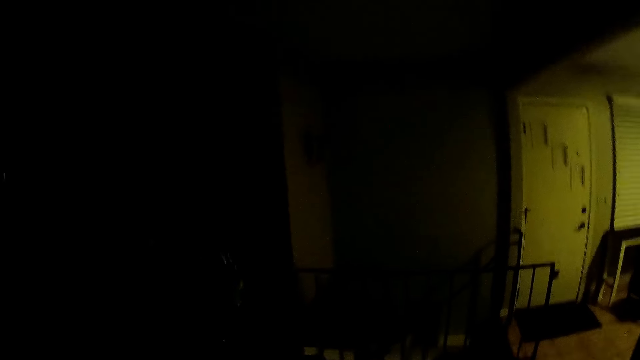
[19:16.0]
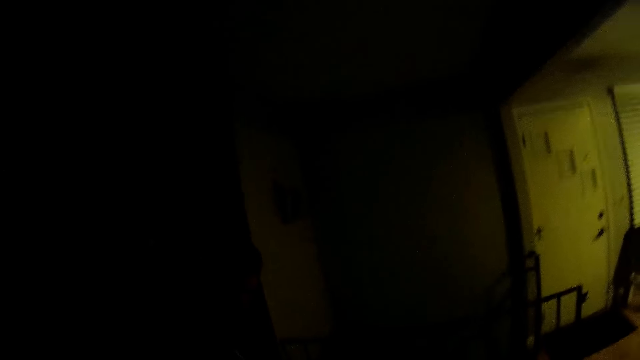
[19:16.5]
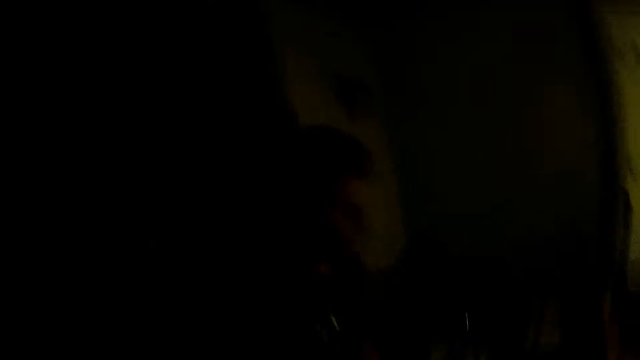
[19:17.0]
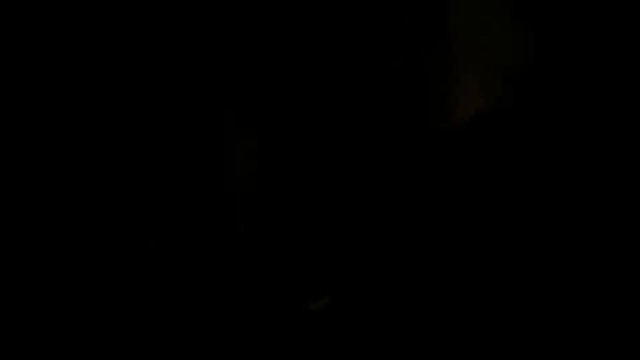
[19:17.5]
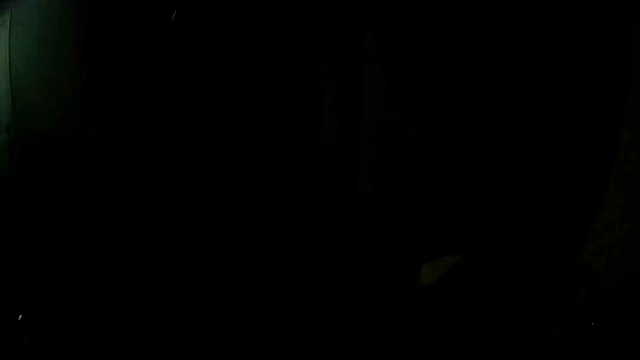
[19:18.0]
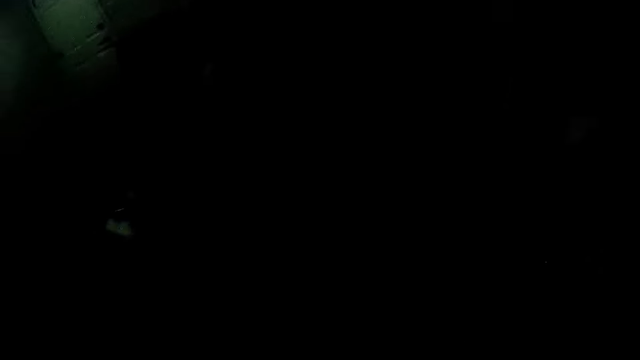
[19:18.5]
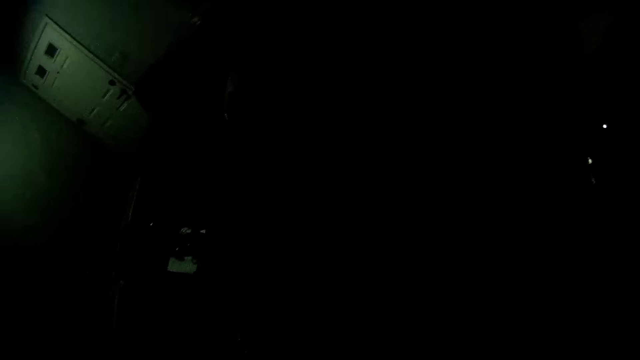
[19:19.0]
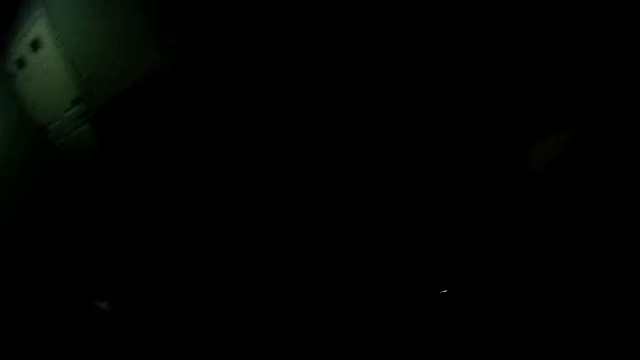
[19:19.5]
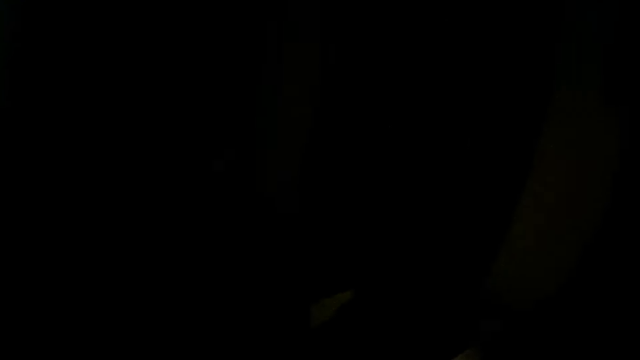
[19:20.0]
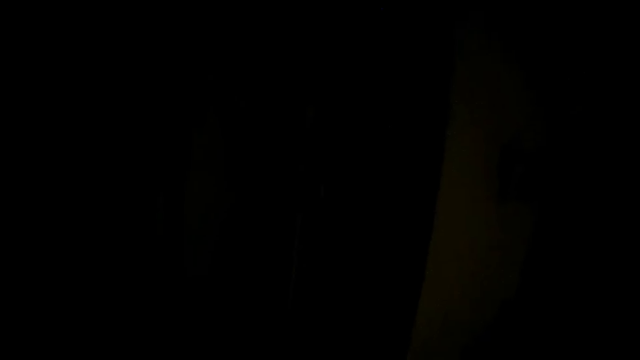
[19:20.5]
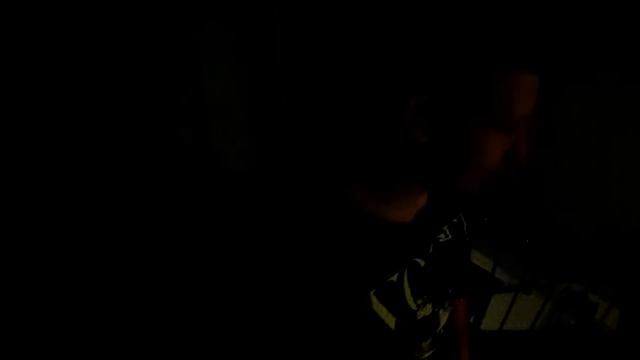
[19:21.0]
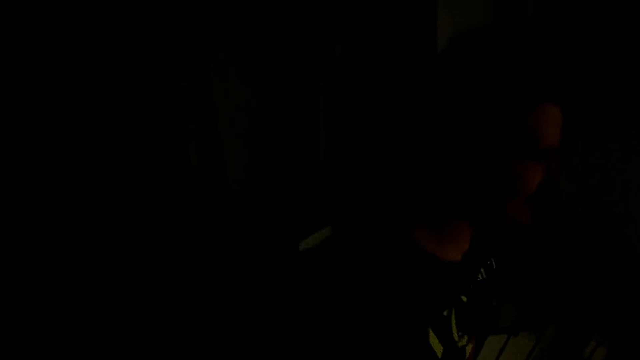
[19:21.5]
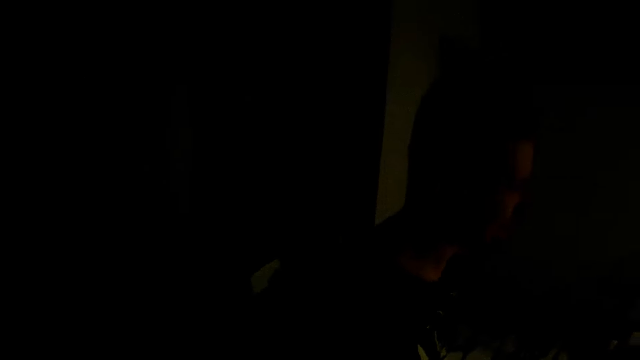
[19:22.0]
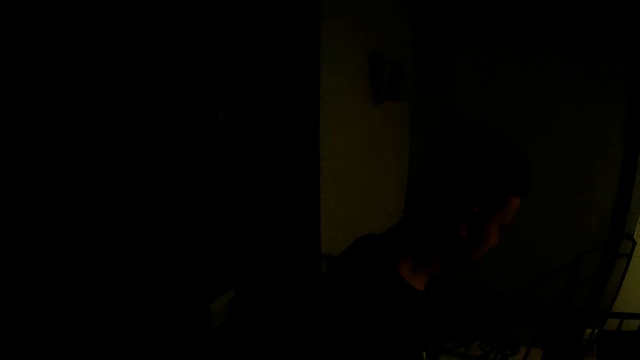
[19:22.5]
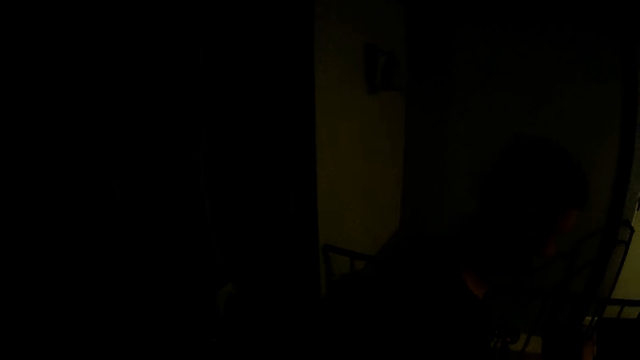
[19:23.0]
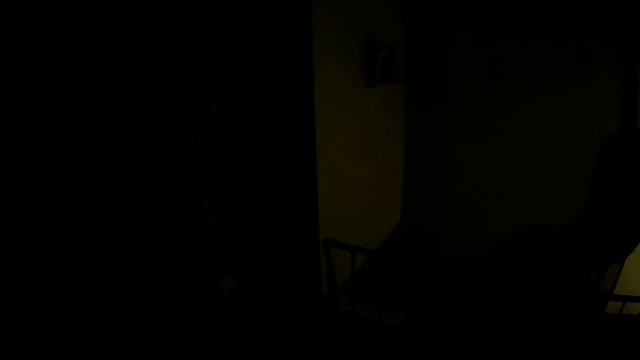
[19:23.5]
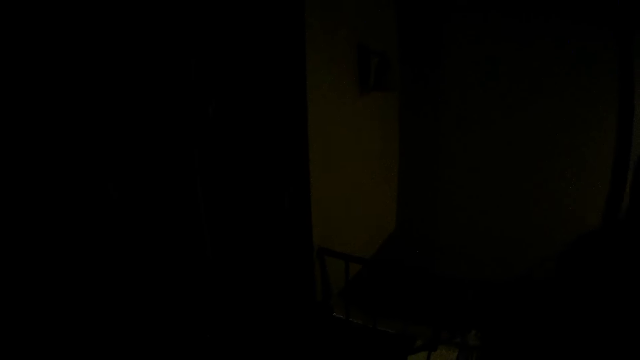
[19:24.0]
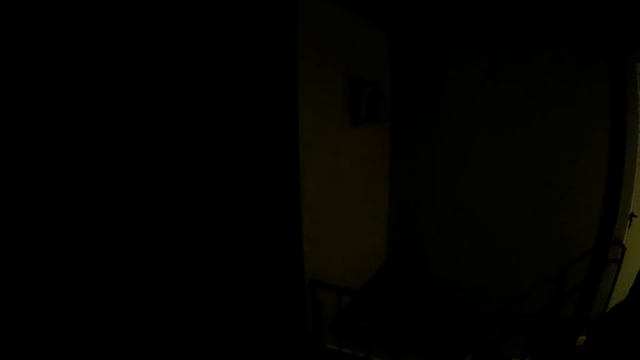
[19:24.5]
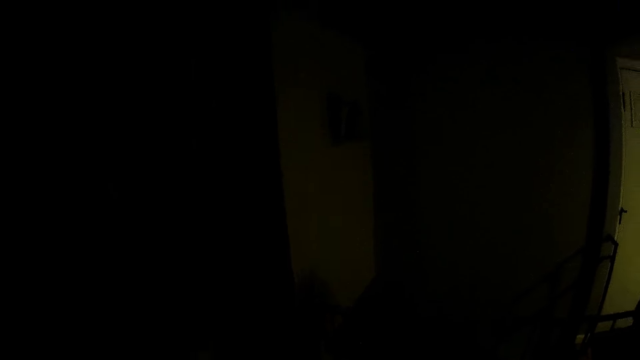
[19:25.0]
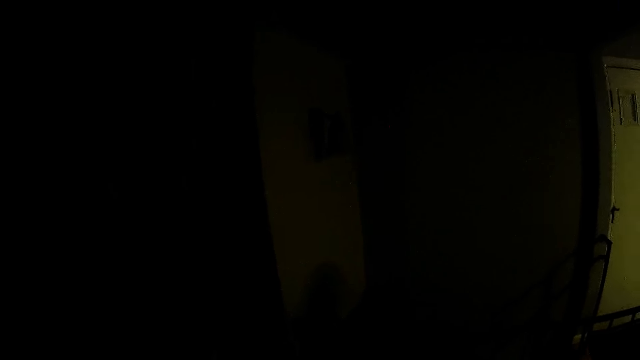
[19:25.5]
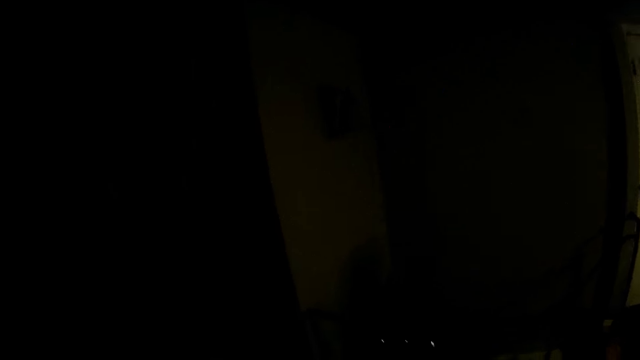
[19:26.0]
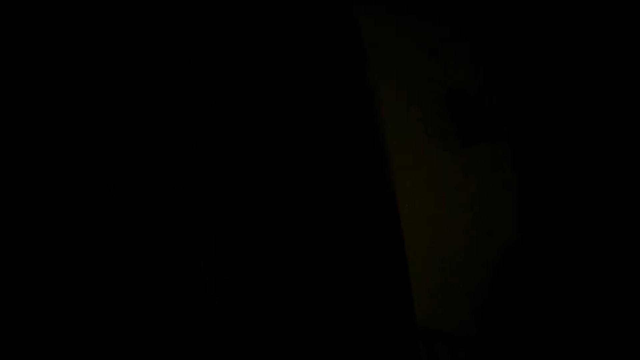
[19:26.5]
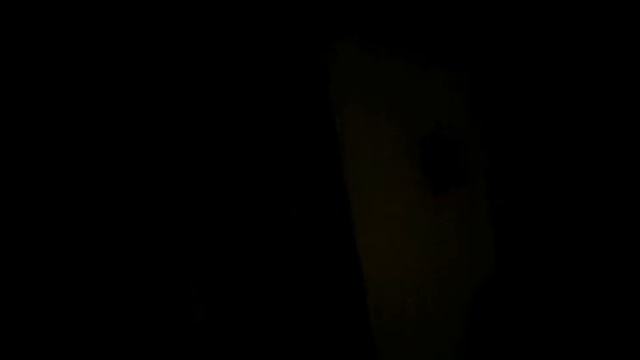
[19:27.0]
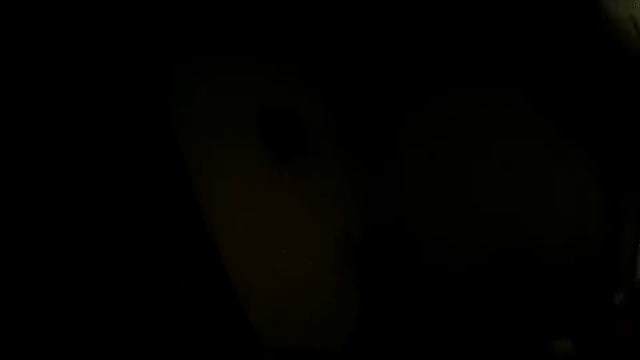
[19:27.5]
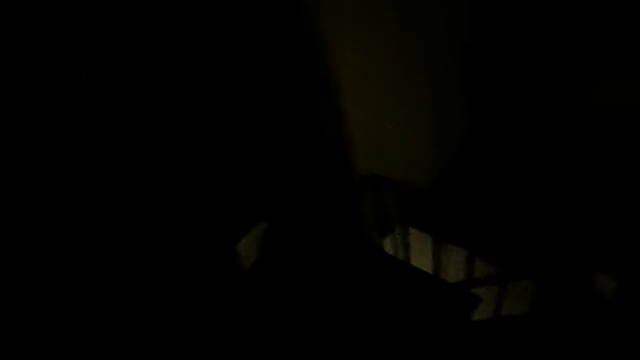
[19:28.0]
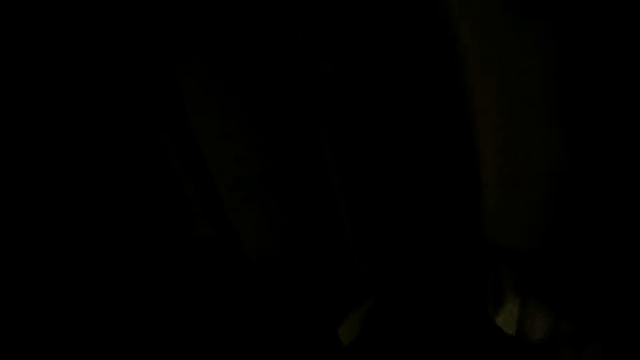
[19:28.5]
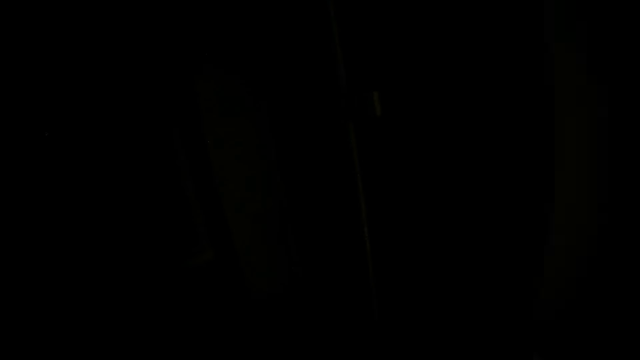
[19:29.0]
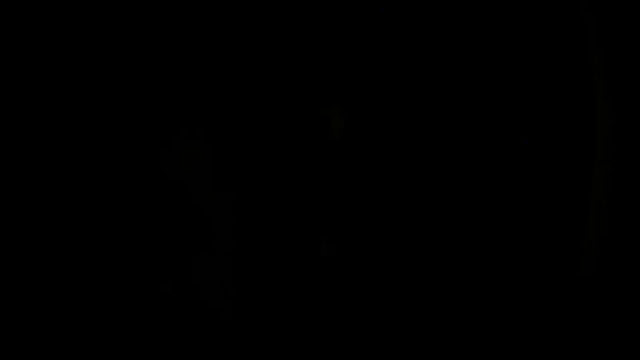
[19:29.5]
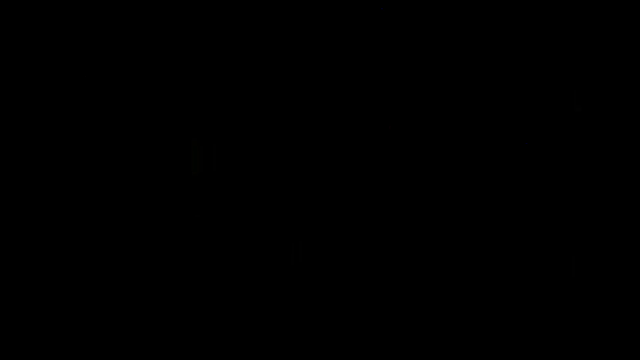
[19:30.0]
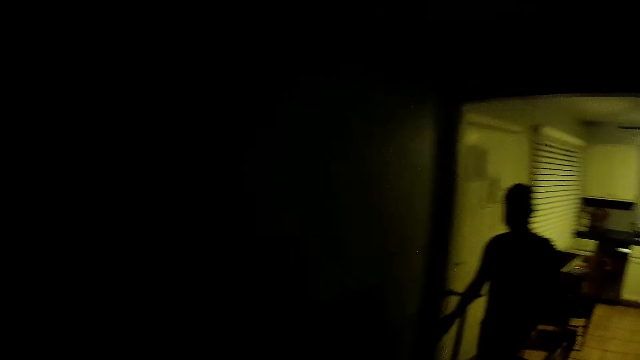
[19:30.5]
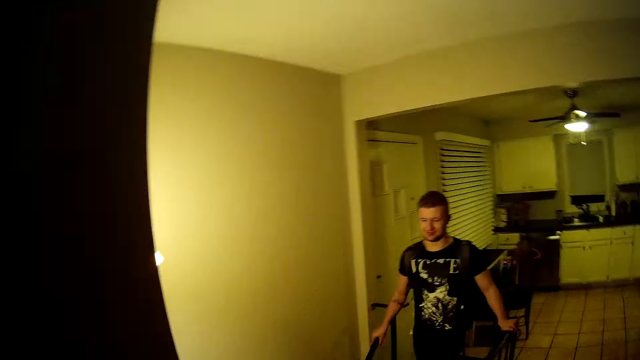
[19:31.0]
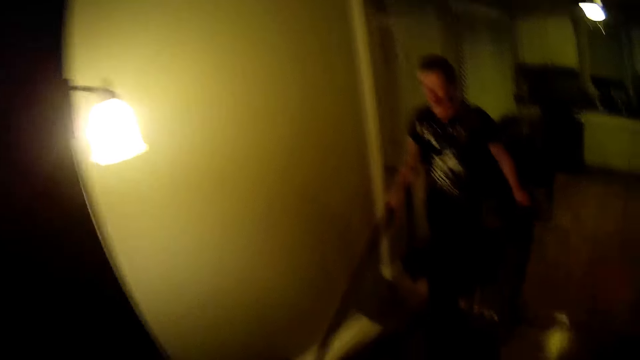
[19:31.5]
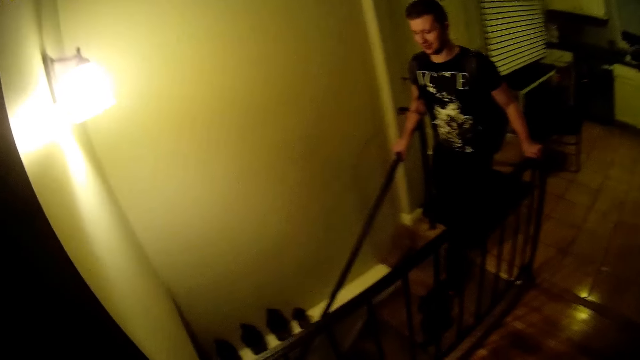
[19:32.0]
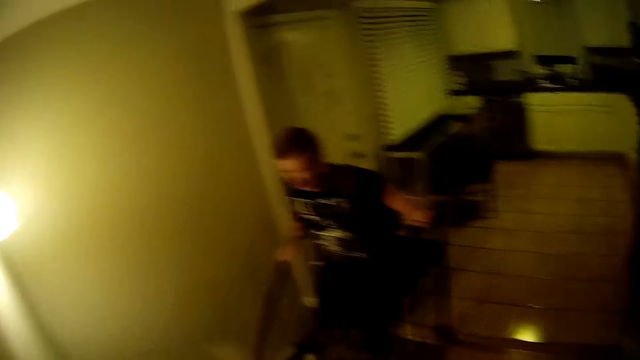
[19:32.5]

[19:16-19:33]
A person moves around. The camera wearer switches on the lights. They move their hand. The person descends the stairs.
